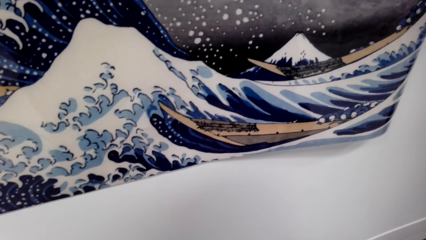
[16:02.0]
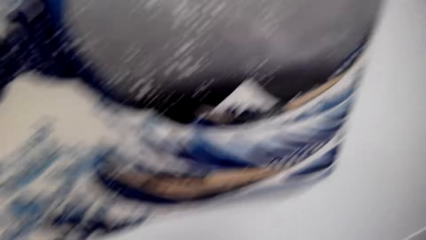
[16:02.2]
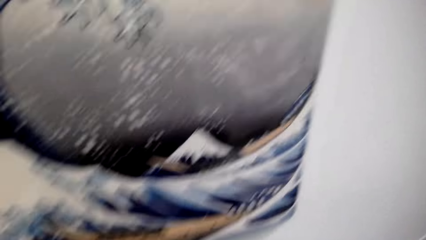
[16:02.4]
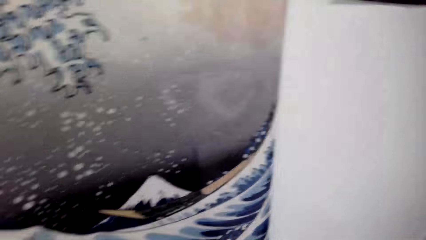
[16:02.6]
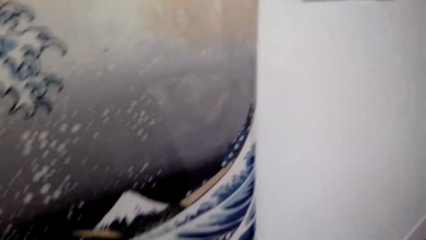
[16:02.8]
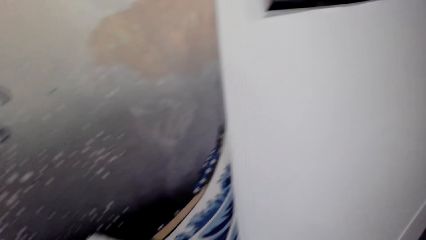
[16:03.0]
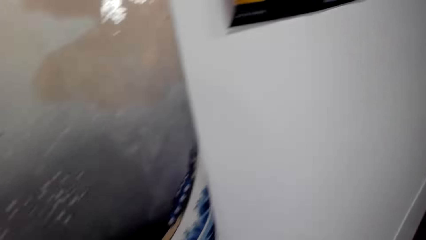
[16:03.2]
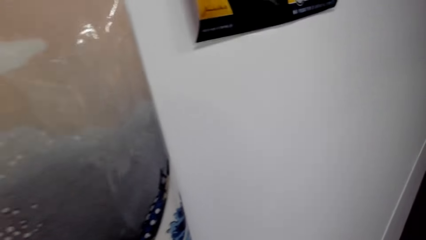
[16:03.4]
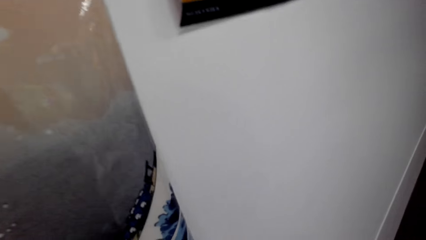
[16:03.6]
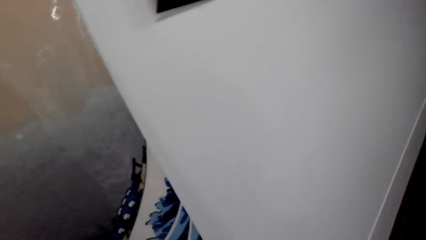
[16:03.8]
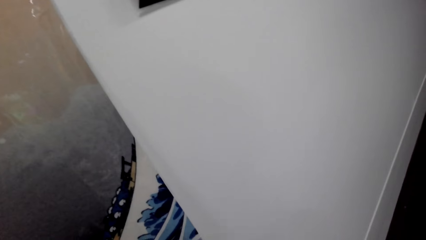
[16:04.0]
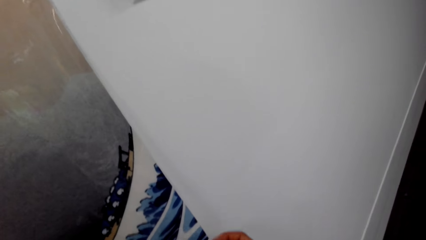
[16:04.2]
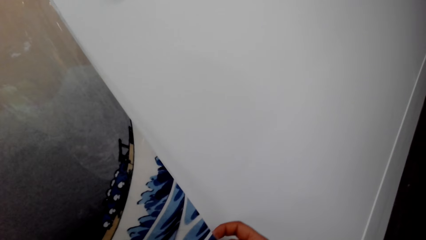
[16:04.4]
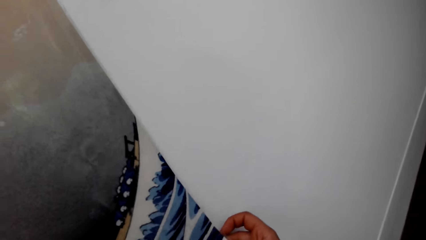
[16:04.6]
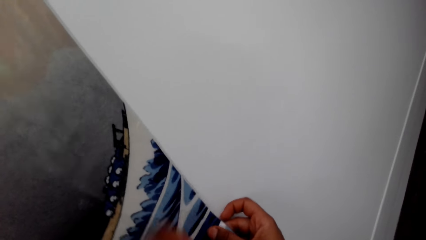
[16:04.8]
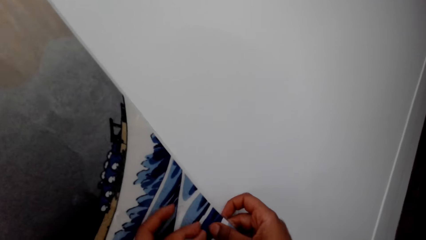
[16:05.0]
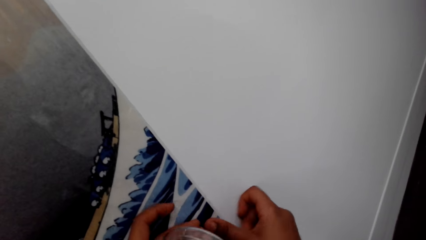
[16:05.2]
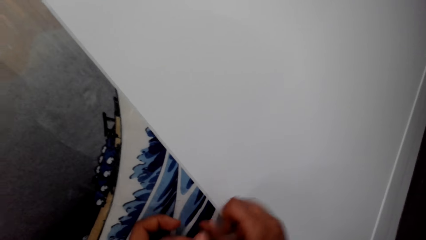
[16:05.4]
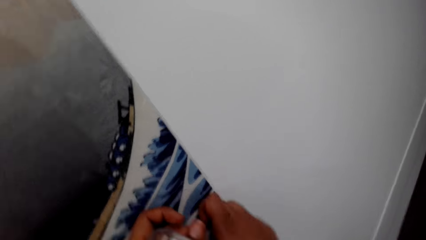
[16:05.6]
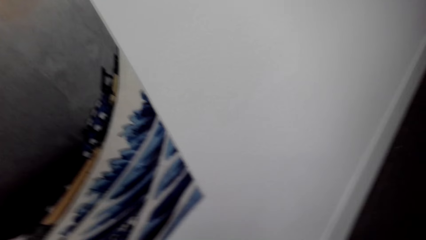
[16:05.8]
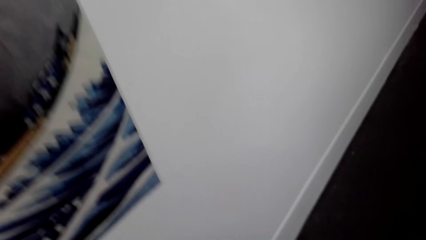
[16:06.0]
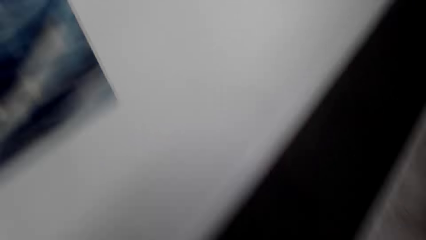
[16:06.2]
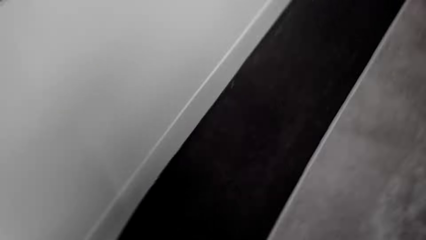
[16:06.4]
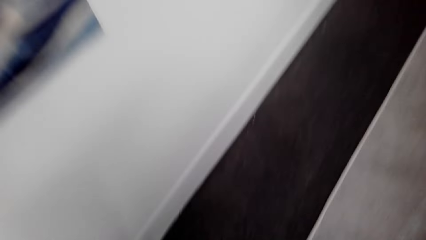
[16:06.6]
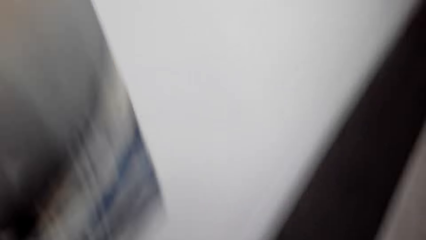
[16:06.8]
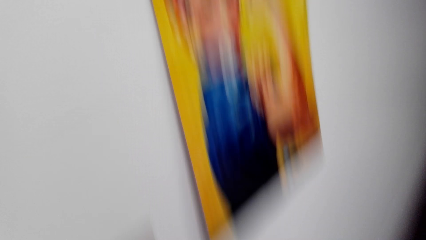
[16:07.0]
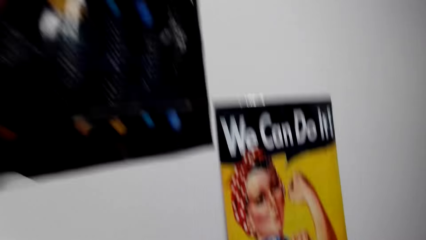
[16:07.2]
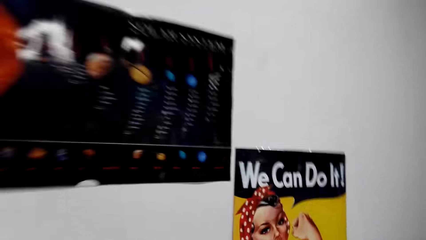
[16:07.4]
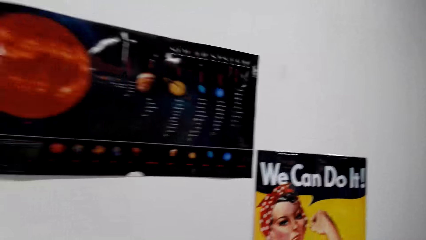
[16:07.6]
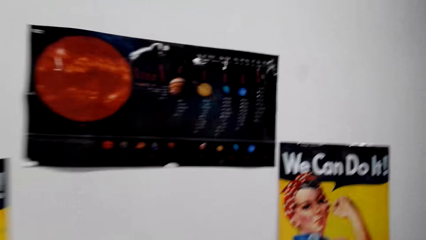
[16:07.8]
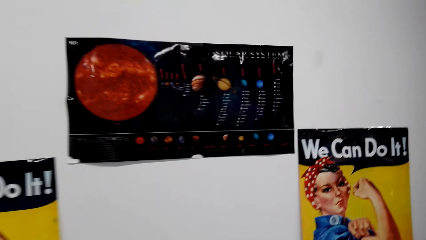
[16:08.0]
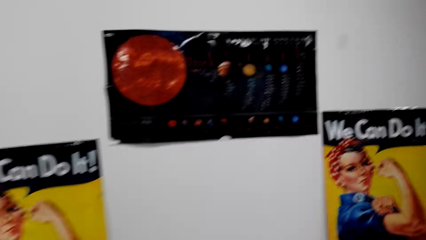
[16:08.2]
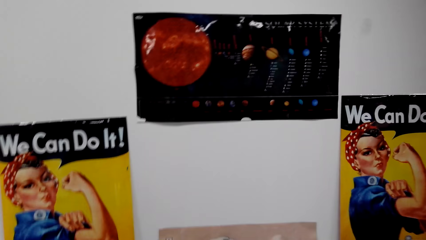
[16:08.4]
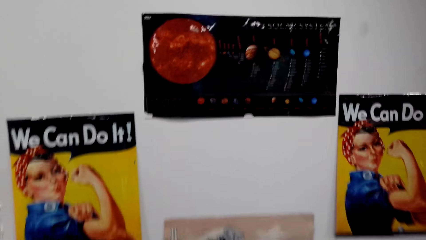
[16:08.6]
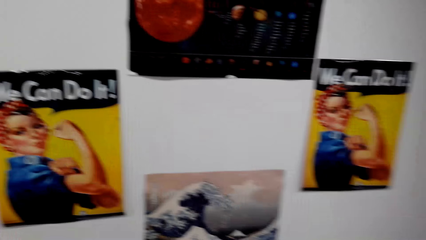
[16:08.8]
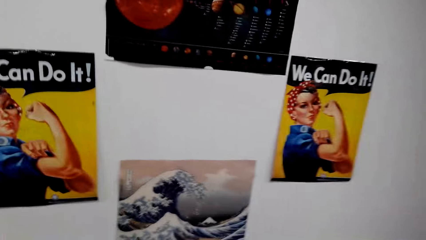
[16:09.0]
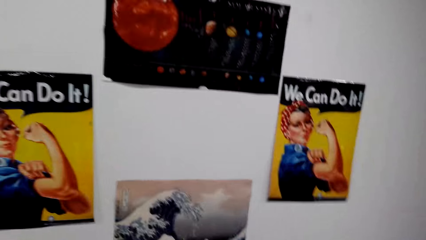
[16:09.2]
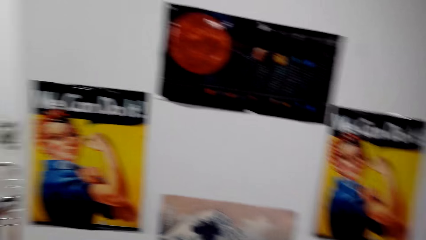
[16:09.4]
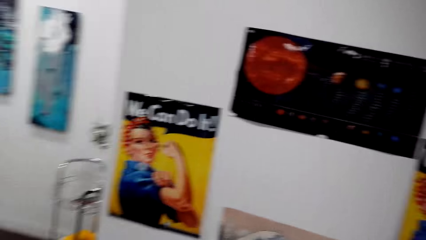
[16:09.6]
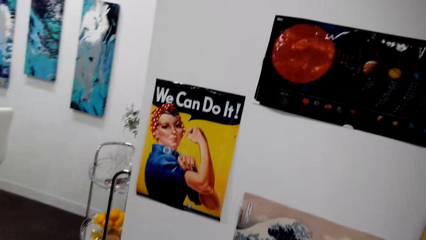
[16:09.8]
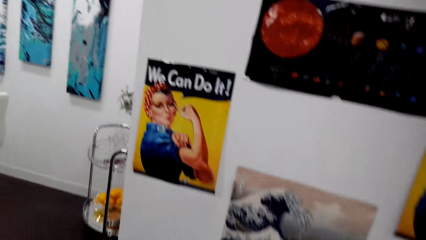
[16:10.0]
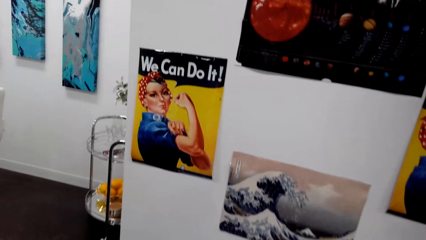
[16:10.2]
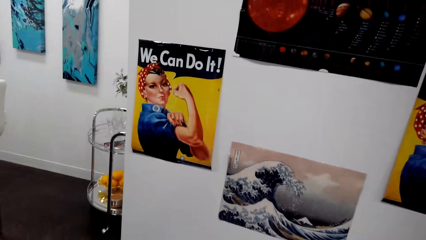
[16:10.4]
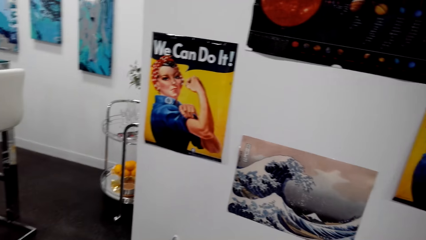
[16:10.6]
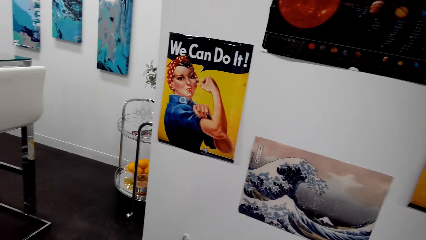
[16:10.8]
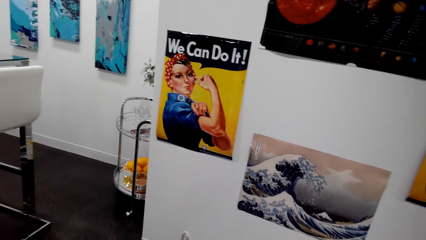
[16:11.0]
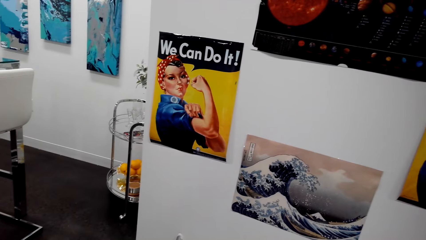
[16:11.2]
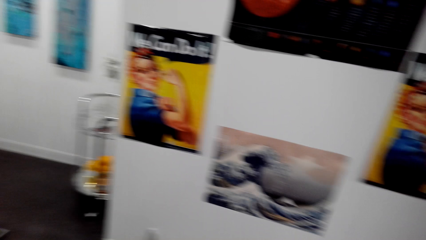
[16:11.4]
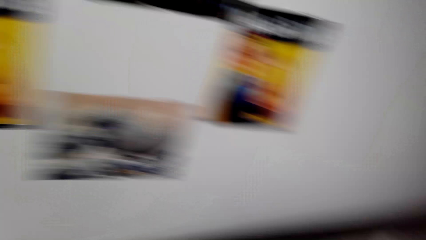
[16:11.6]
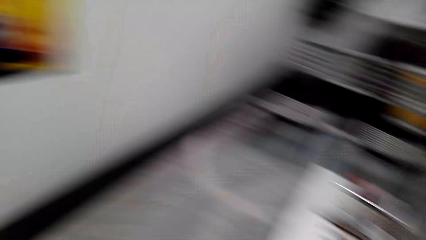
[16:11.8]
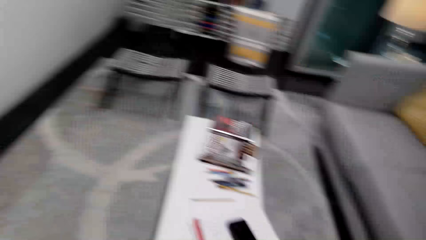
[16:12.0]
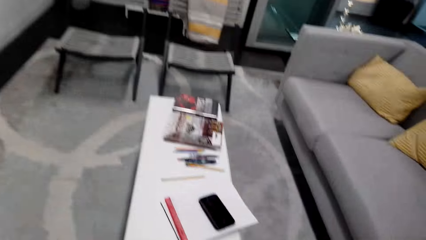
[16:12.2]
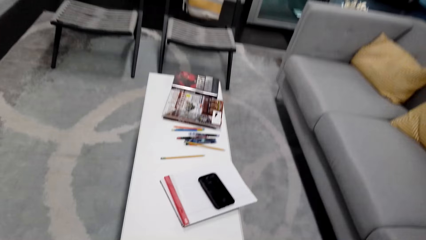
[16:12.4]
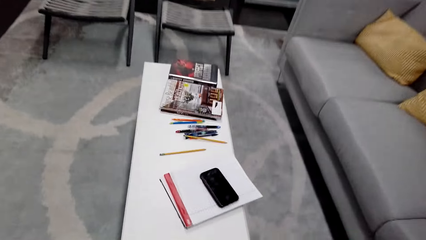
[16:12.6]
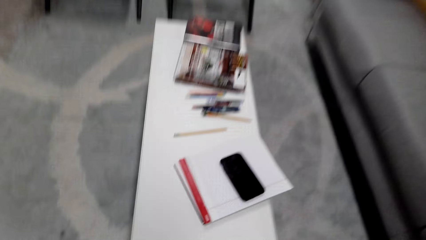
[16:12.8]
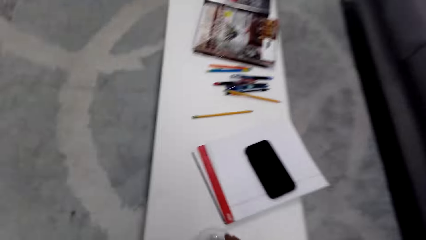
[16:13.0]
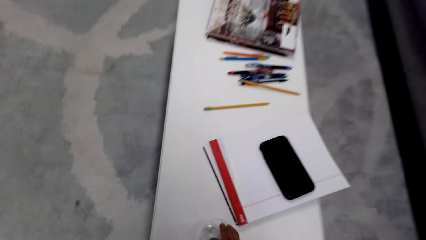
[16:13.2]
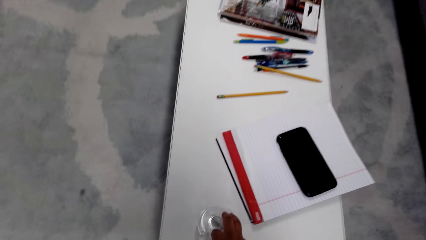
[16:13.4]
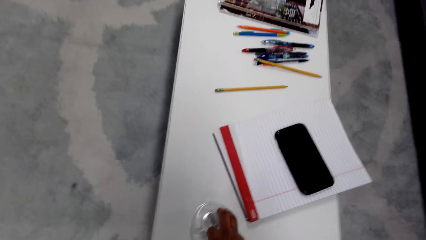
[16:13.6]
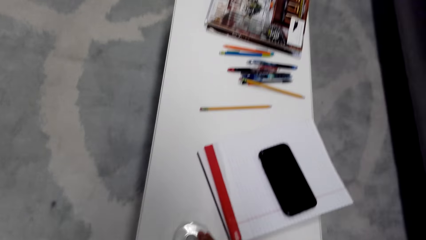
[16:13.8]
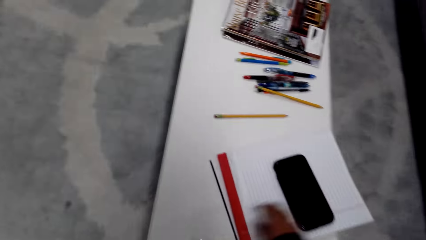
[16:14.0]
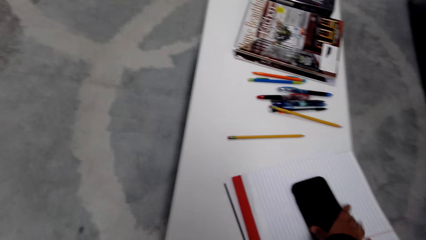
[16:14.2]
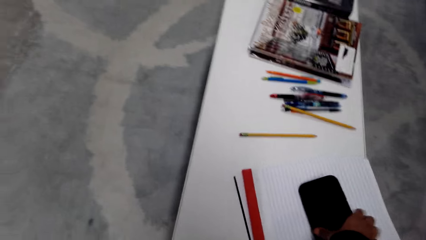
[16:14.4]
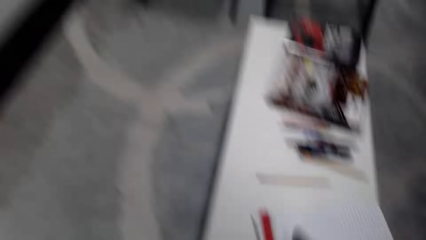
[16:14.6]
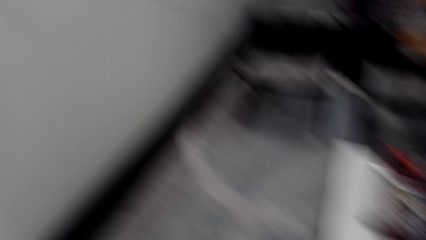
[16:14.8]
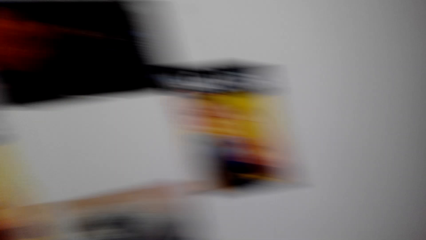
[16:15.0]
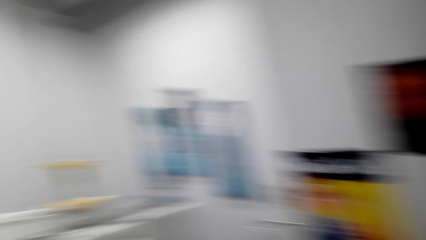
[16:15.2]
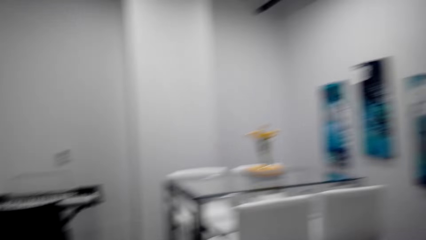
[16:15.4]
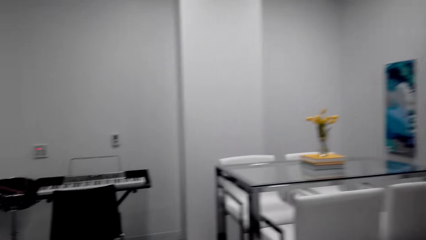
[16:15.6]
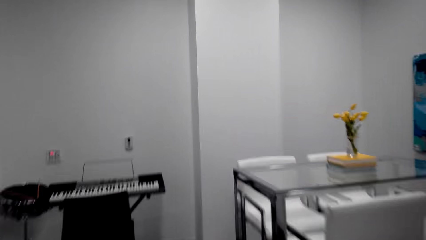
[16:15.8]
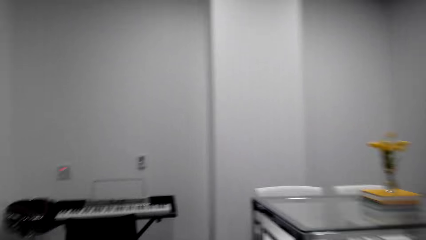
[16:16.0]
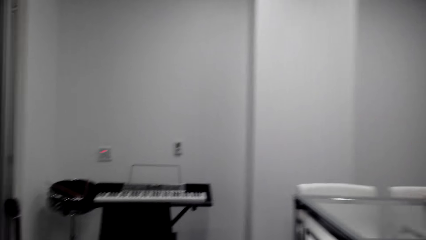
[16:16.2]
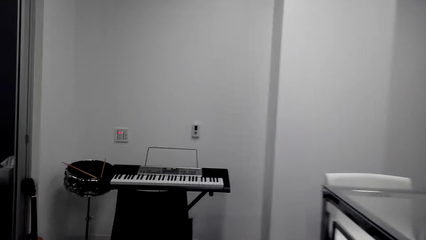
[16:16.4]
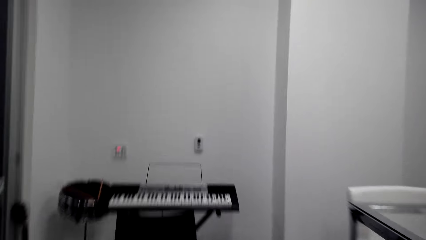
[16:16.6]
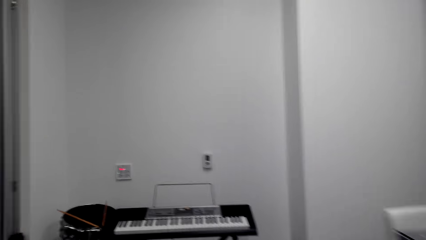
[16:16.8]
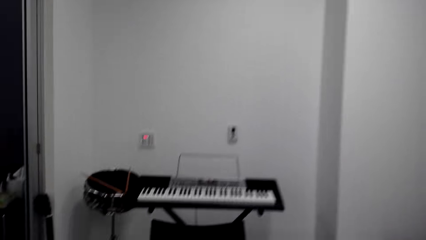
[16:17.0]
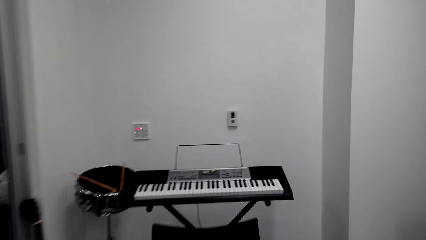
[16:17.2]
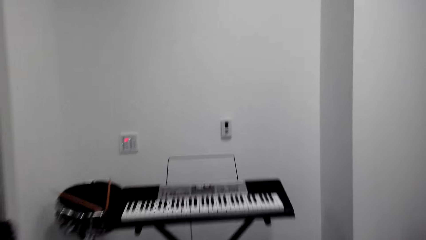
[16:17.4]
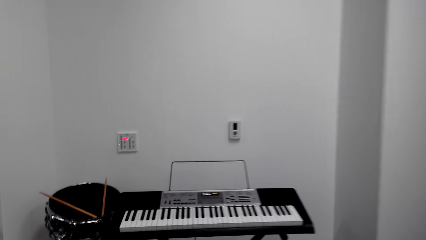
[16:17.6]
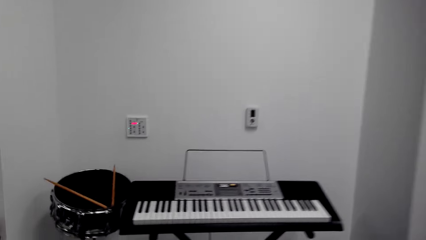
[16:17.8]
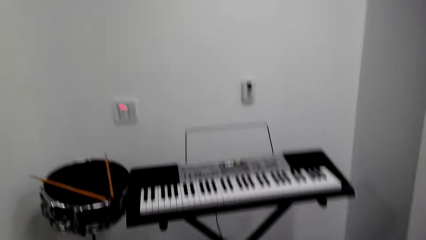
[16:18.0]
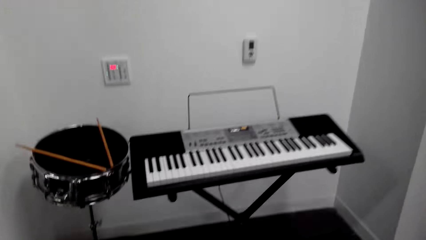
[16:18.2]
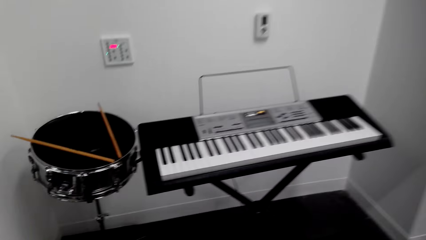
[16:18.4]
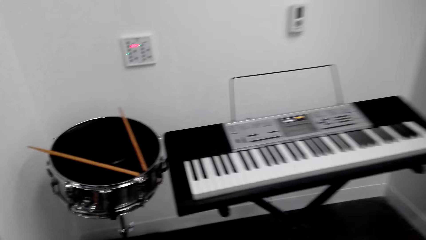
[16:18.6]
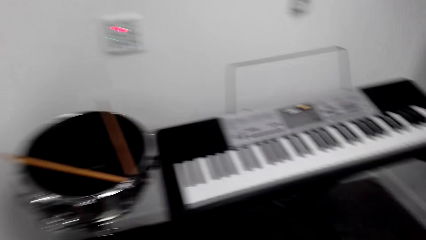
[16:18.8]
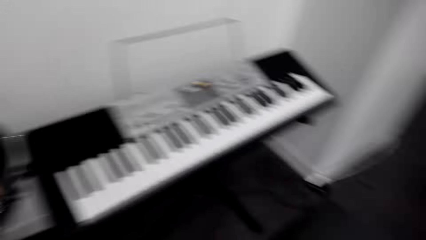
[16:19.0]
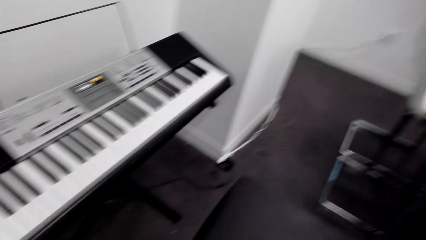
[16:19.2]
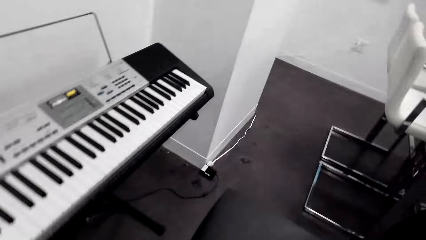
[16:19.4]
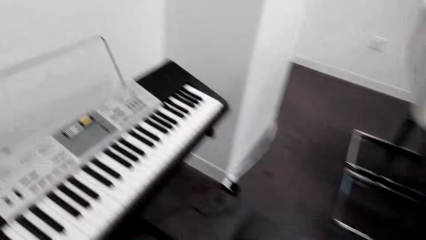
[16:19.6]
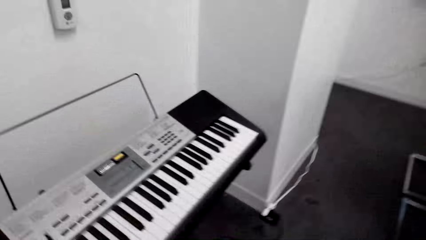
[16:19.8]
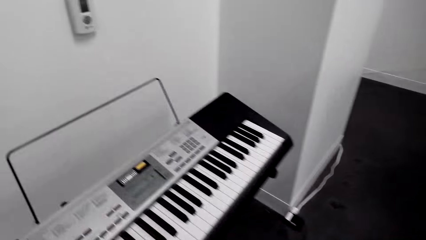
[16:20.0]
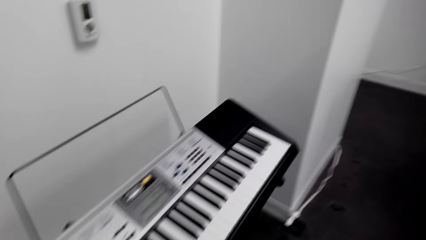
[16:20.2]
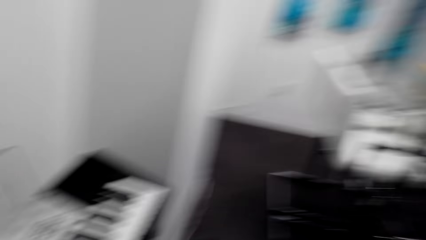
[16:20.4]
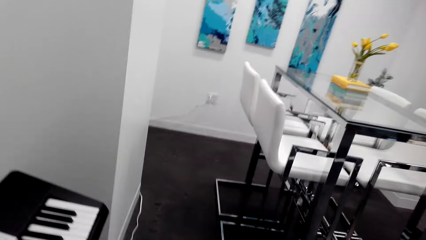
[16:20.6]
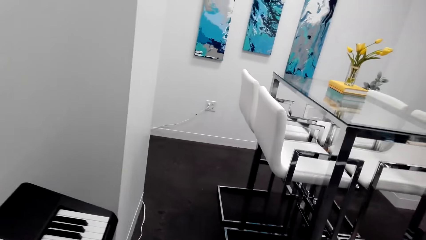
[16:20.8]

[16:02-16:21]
The camera wearer attaches a paper roll to the wall with a cellotape. They look around. They put the cellotape on the table. They pick up their cellphone from the table. They walk around.
